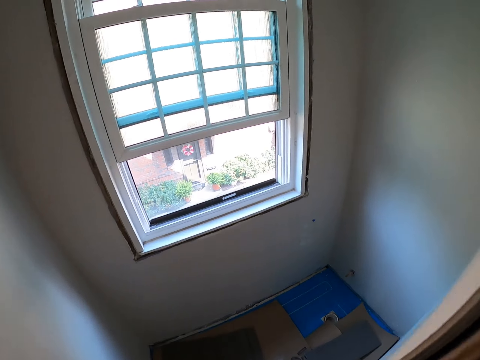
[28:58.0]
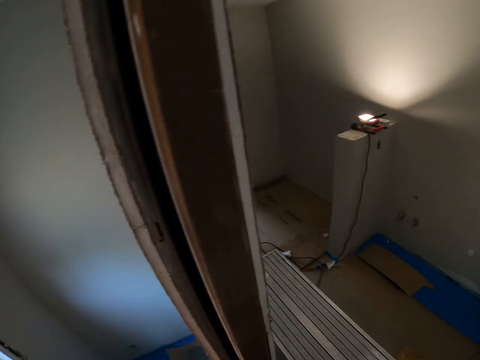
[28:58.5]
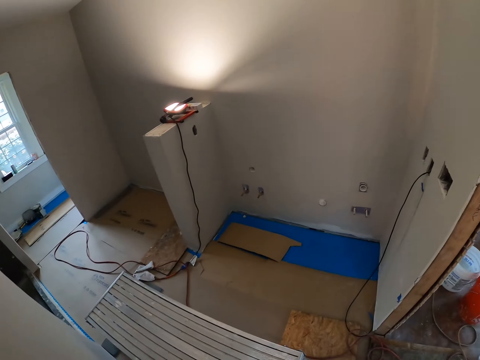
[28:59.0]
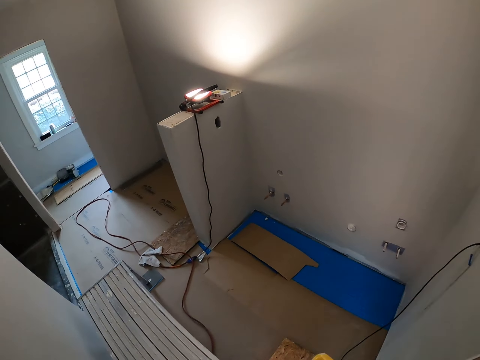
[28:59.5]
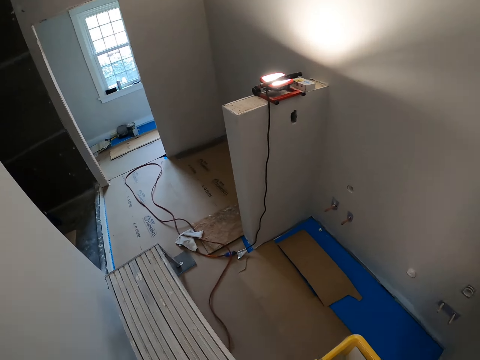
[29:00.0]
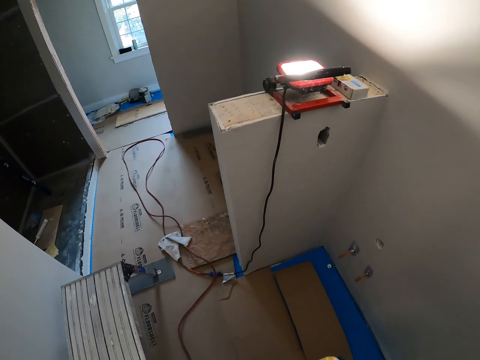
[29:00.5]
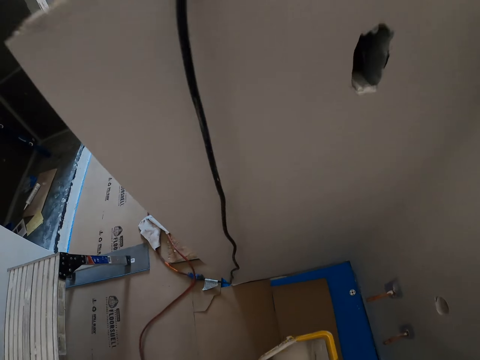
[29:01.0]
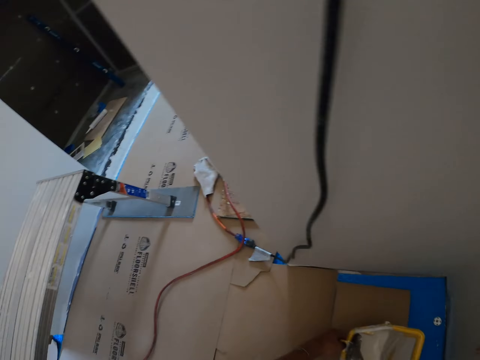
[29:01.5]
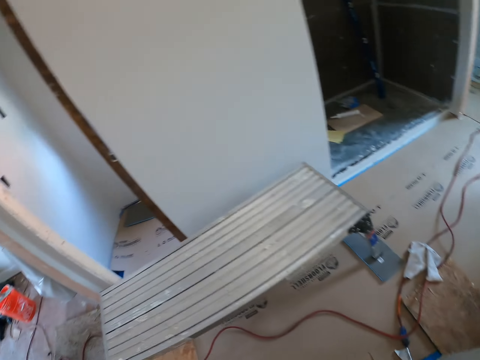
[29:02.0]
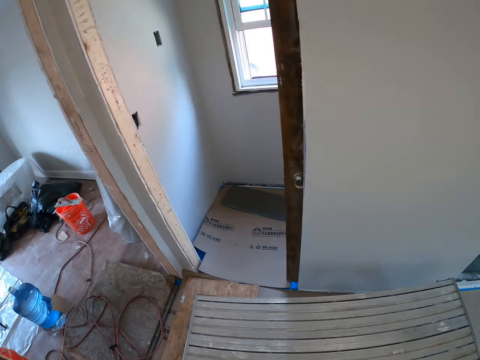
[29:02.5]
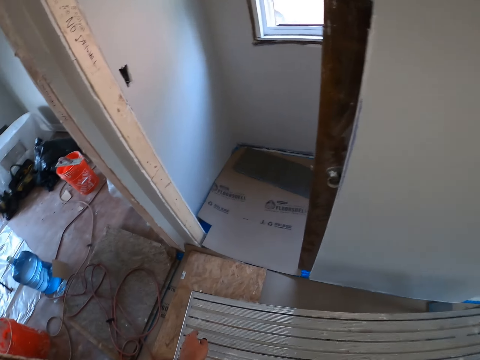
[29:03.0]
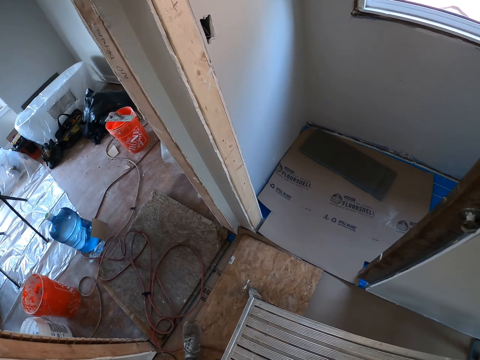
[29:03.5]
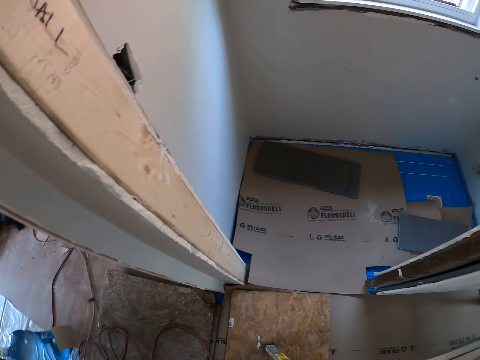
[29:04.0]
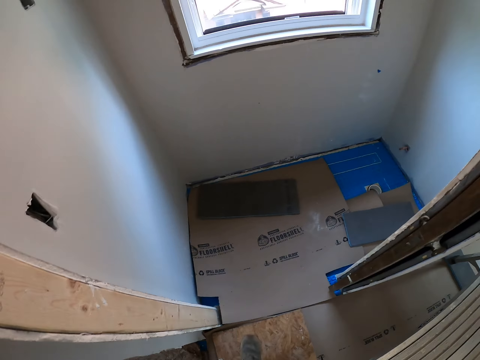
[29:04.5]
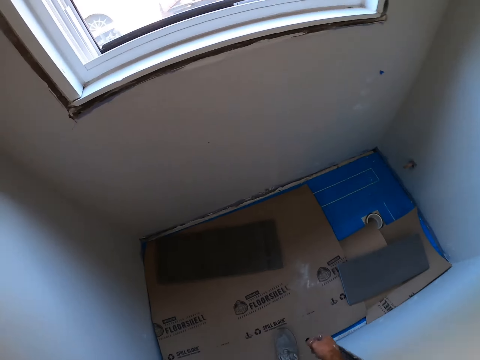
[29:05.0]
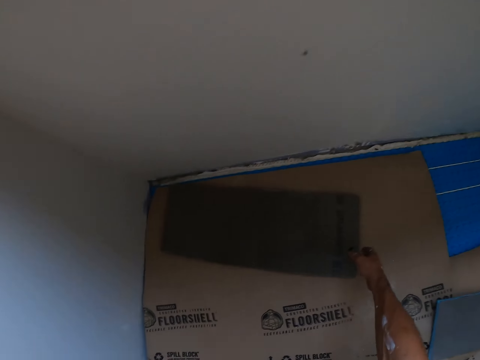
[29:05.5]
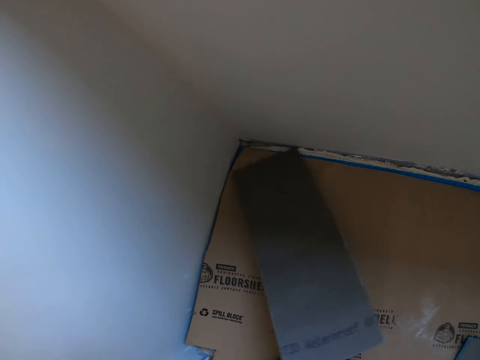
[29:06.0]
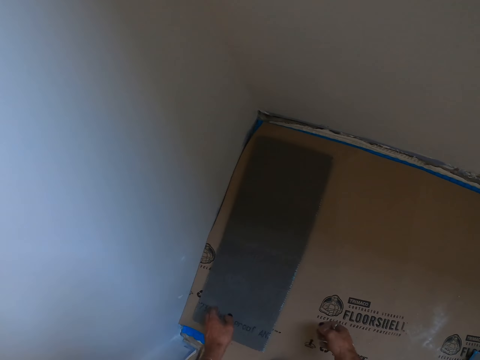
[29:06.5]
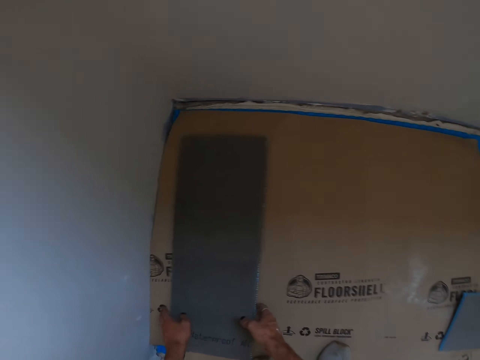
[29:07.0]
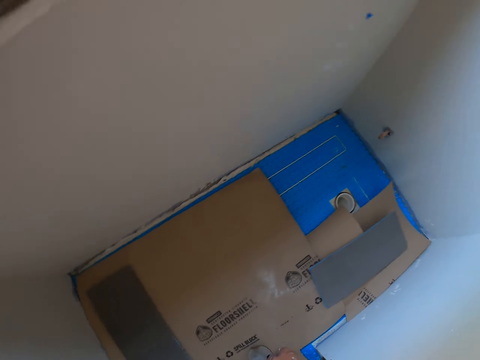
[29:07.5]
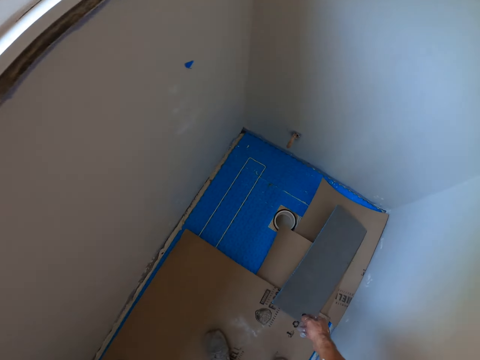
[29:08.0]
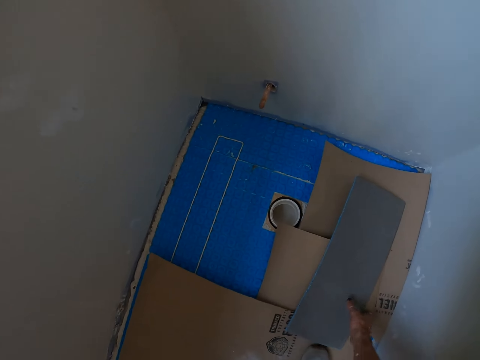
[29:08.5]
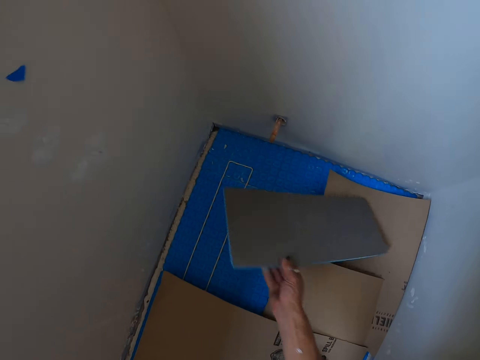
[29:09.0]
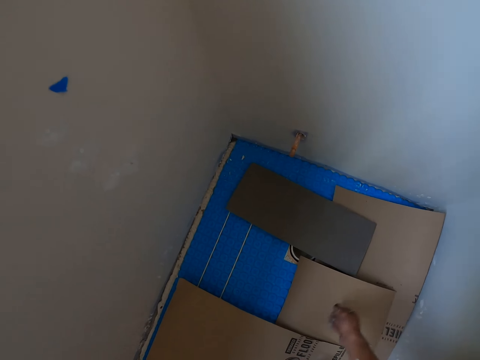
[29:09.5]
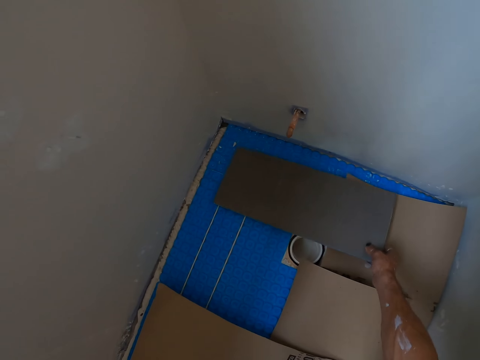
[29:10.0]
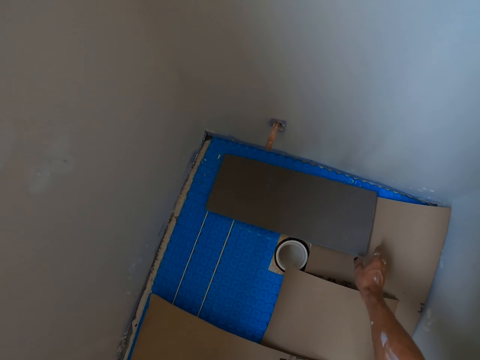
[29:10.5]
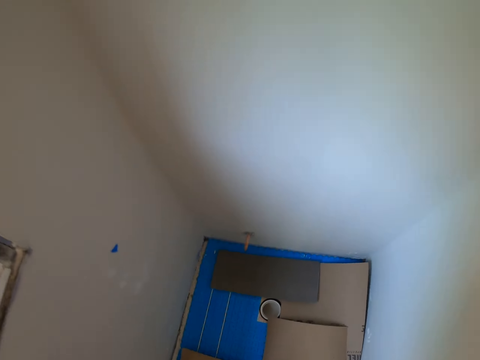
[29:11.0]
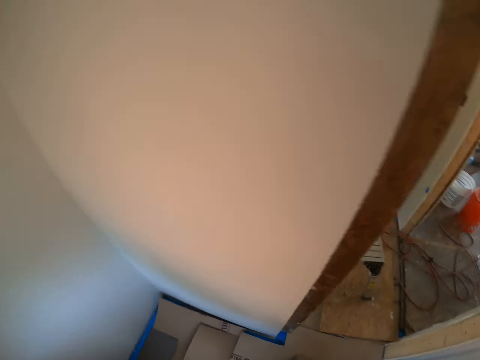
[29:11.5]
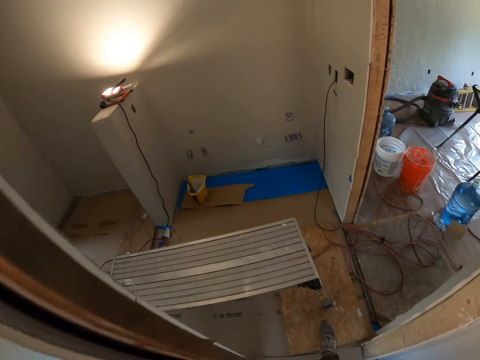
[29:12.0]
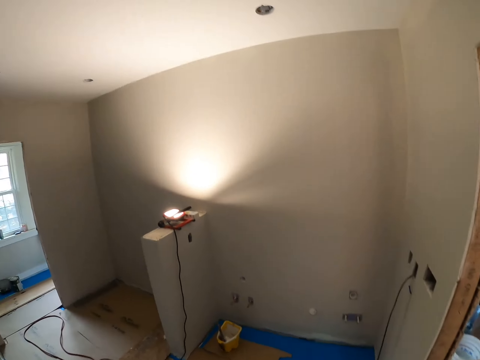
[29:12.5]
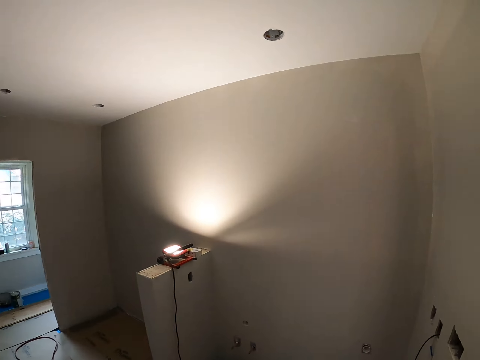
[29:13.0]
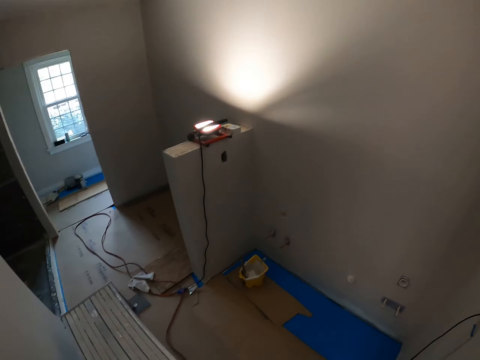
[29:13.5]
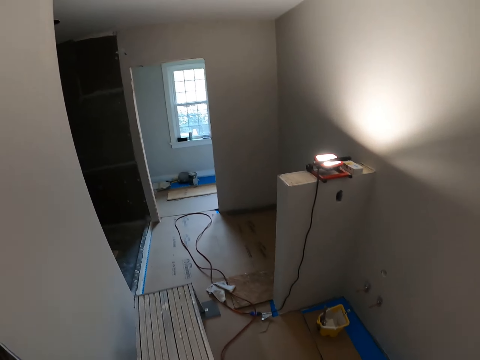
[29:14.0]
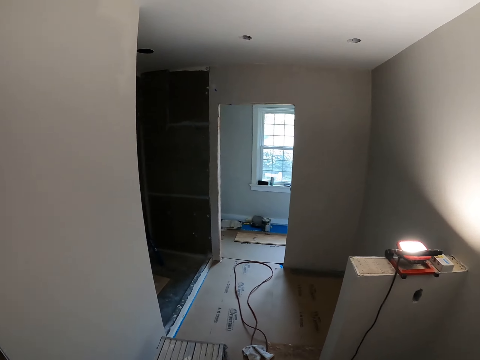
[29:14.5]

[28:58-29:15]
The camera wearer walks around the room. They walk in the small room. They put the paint bucket on the floor. They adjust the board on the floor. They walk around the room. They adjust the other board on the floor. They lift the stand. They walk towards another room.

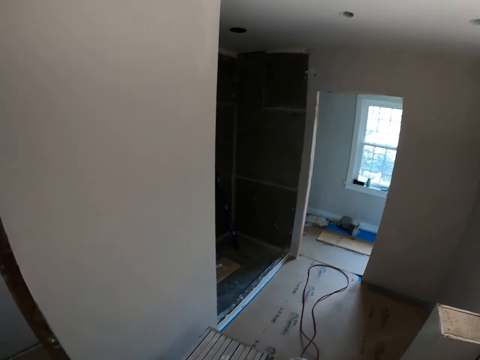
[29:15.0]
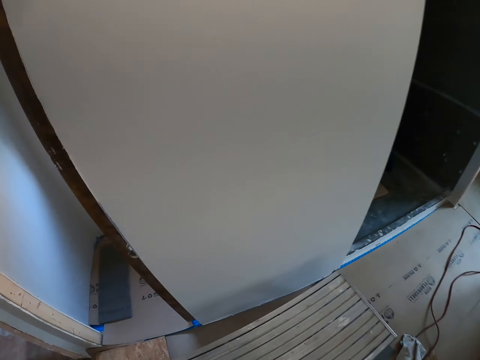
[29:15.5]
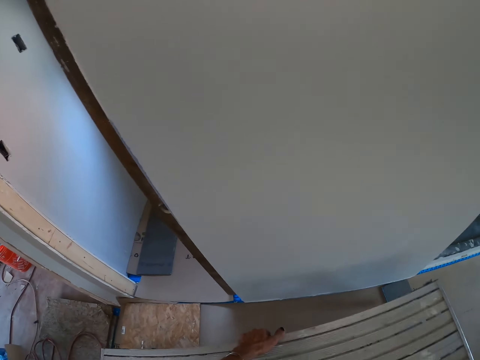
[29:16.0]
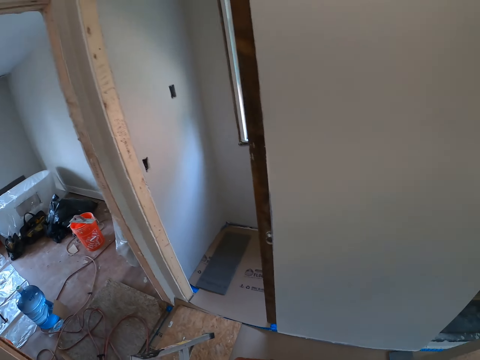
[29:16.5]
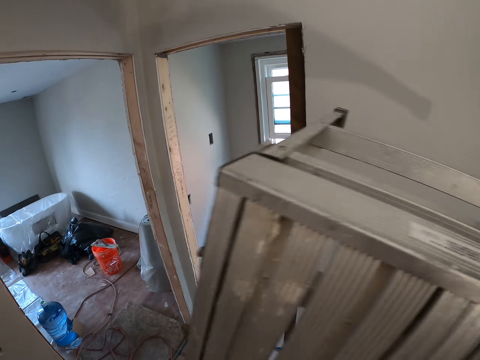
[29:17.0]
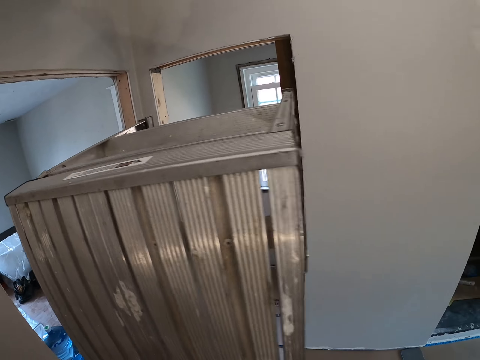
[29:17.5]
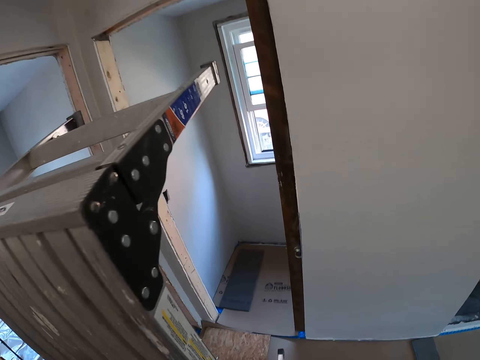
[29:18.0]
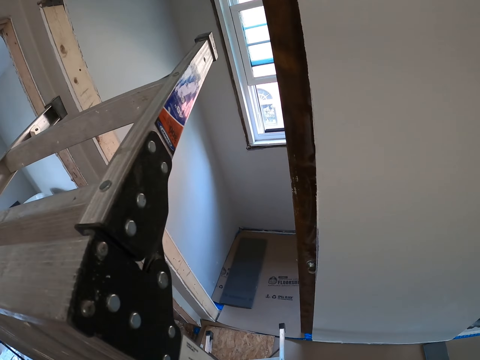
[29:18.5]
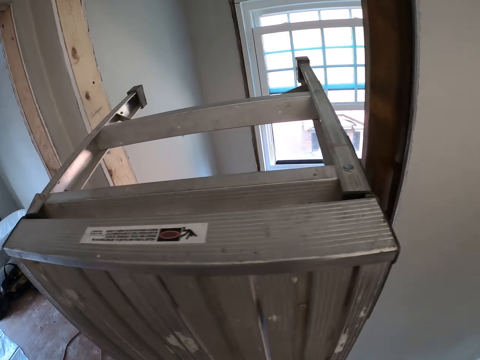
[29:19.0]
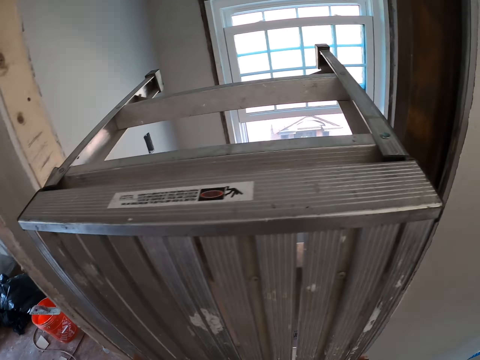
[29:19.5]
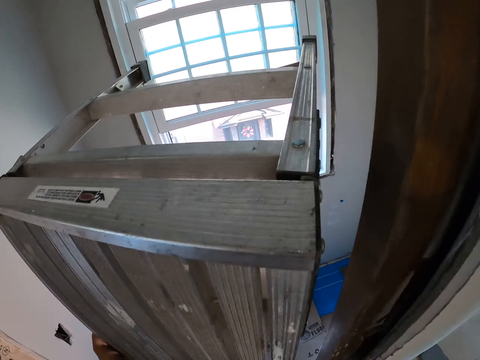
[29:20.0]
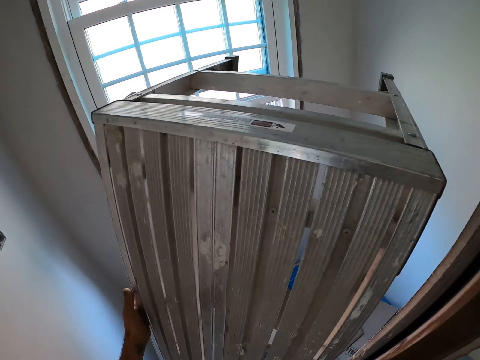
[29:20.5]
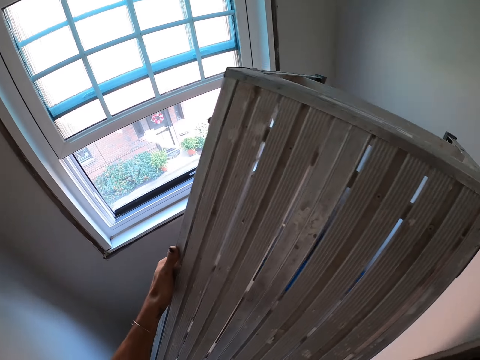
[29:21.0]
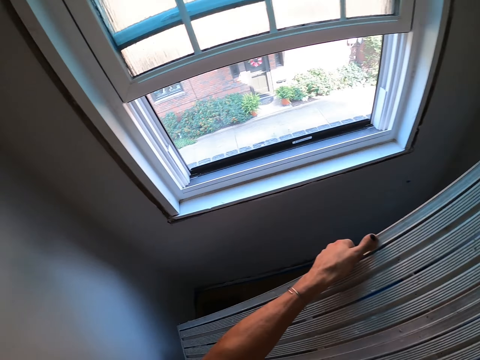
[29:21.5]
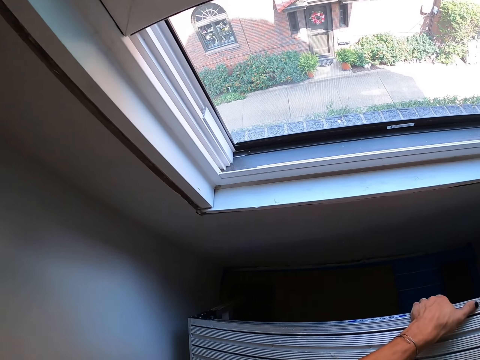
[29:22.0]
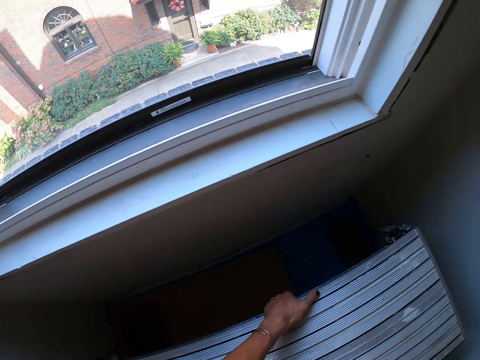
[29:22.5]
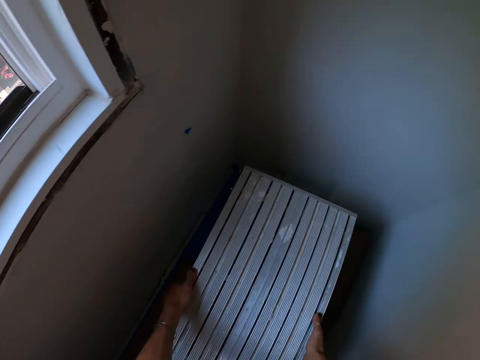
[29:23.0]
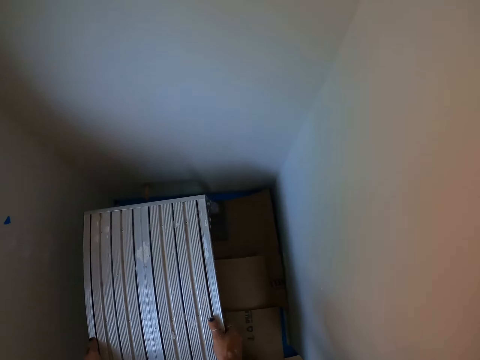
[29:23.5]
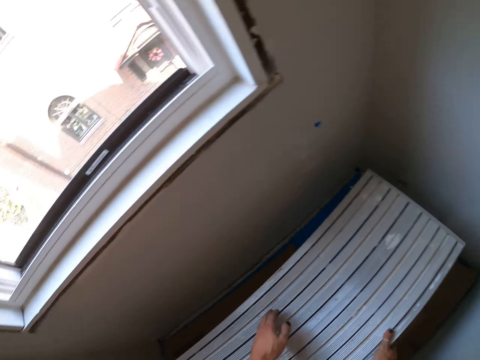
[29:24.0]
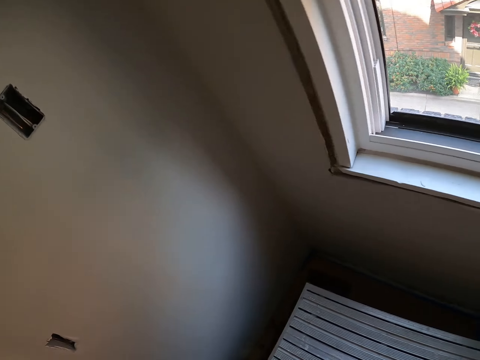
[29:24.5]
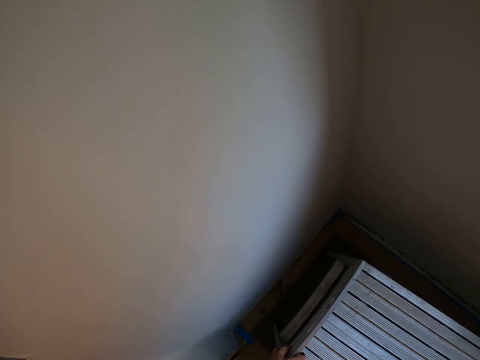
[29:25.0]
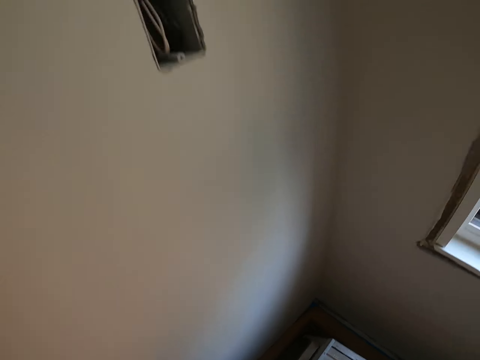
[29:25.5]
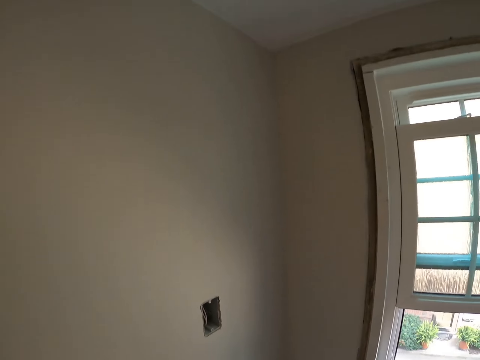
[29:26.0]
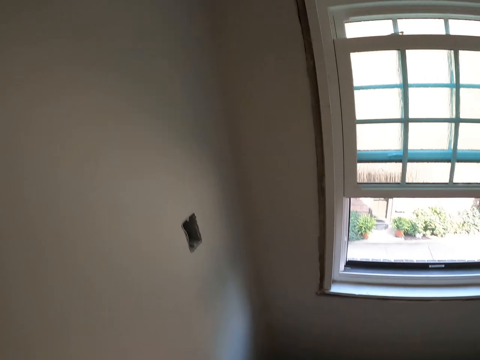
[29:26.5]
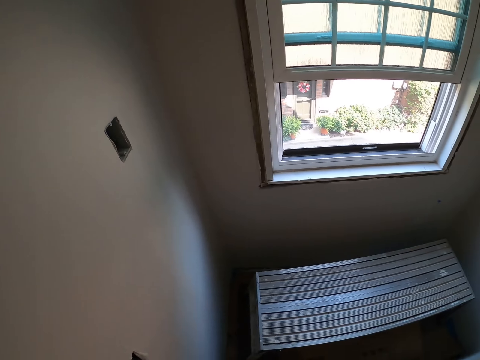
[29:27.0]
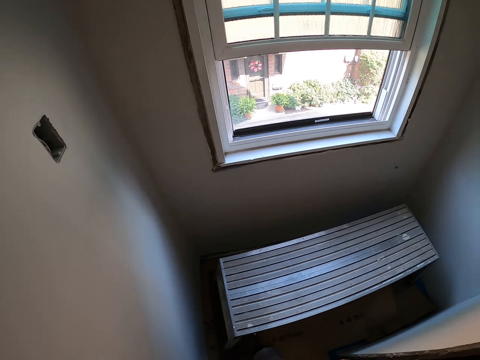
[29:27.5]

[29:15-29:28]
The camera wearer picks up the scaffolding stand. They walk towards another room. They enter with the stand in the small room. They put the scaffolding stand on the floor. They turn around the room. They look around the room.
